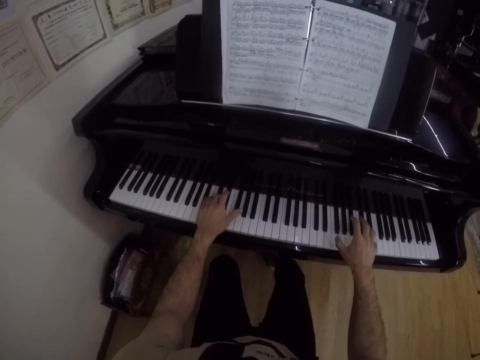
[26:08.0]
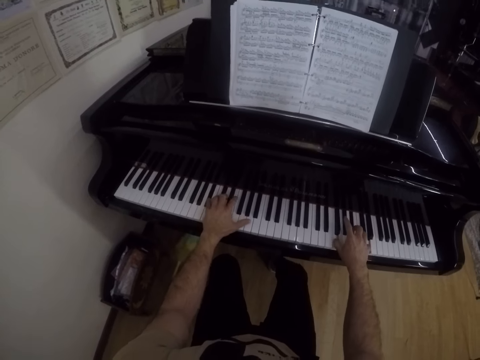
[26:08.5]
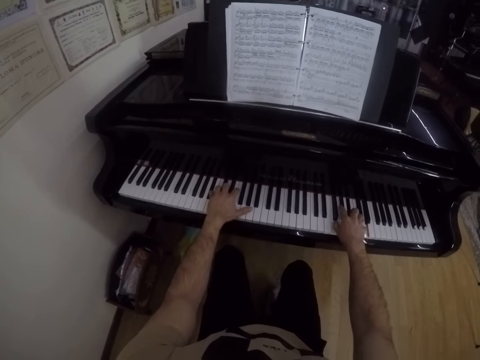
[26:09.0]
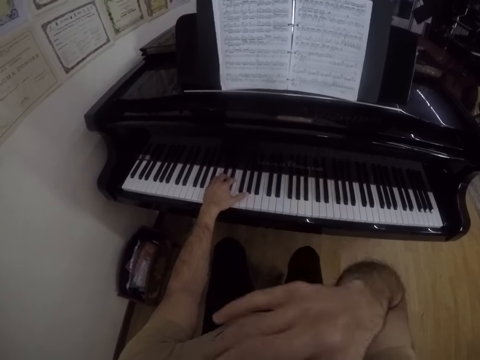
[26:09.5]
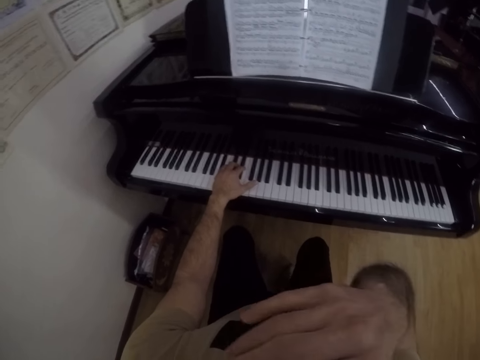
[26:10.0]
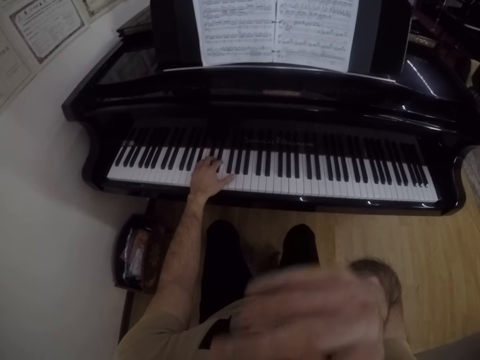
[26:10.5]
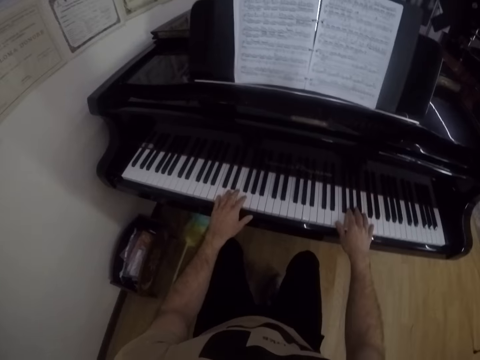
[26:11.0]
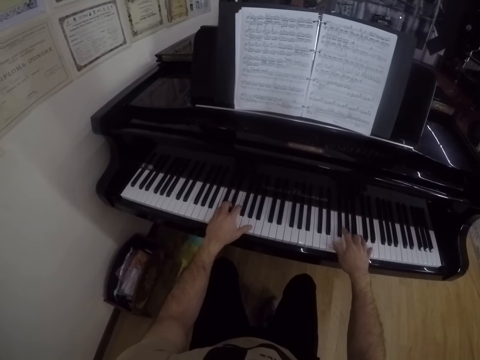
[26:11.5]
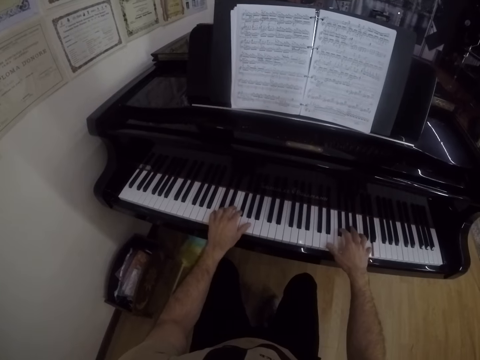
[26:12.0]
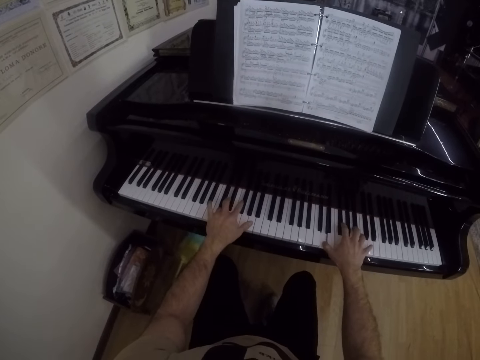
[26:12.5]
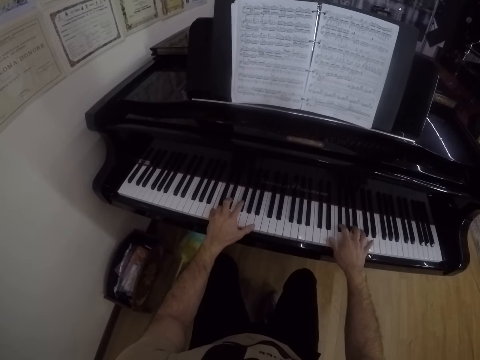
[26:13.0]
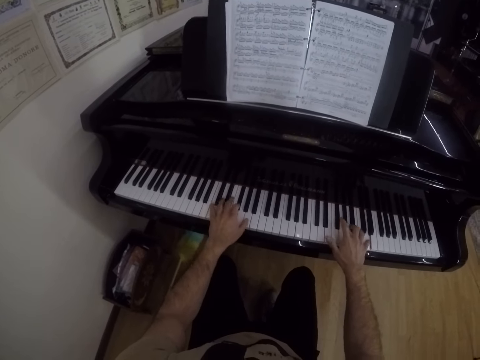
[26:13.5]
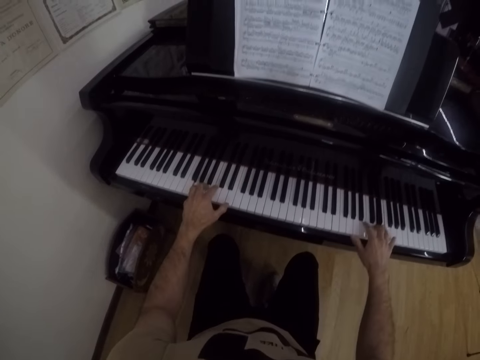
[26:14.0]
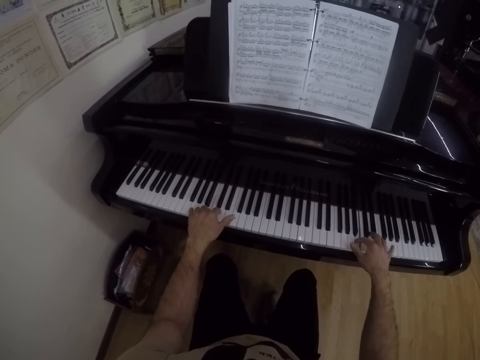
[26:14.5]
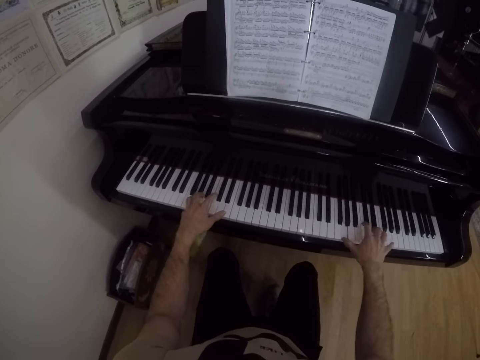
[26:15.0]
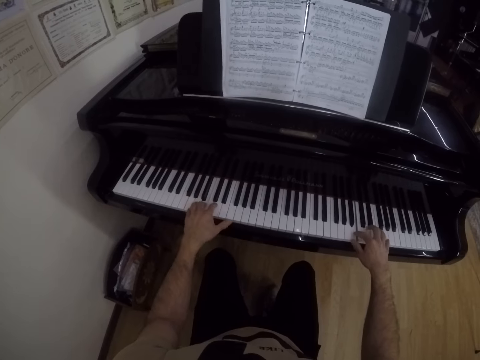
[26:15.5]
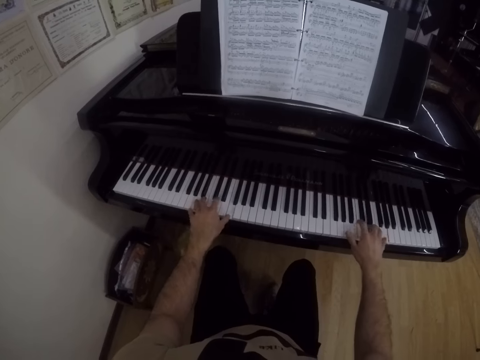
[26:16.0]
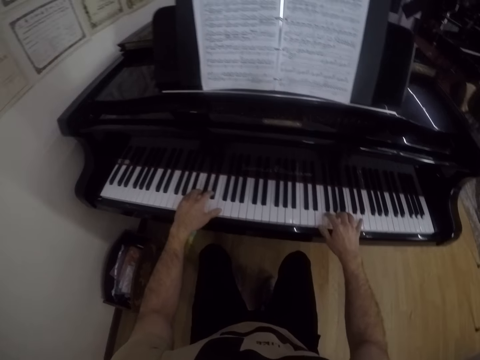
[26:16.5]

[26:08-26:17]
The camera wearer removes his right hand from the piano. He places his right hand on the piano. He plays the piano with both hands.

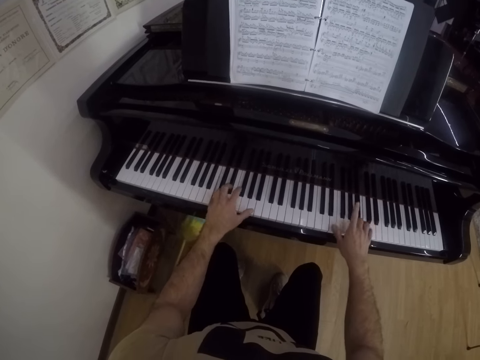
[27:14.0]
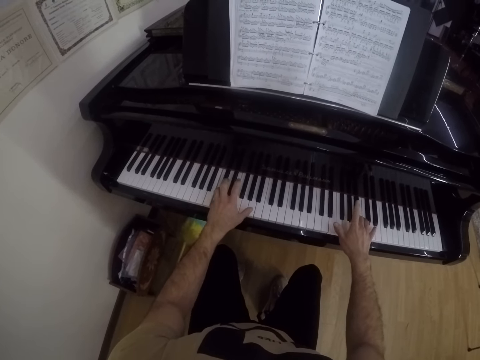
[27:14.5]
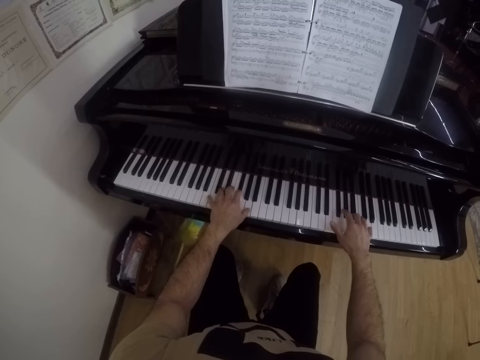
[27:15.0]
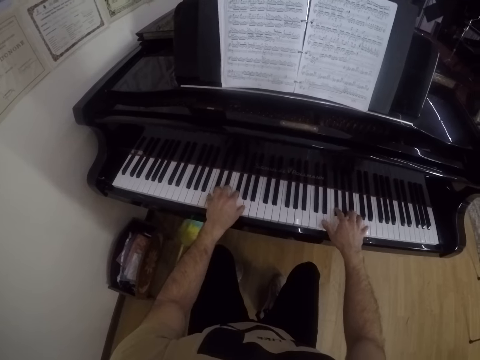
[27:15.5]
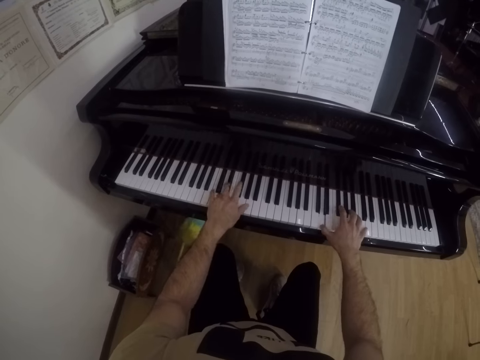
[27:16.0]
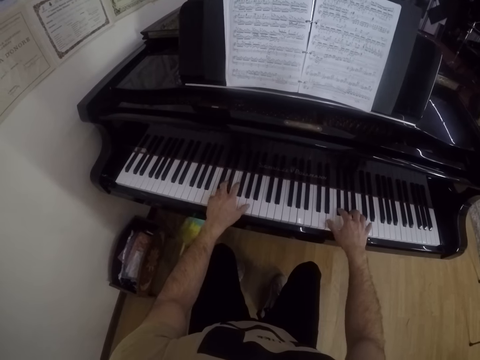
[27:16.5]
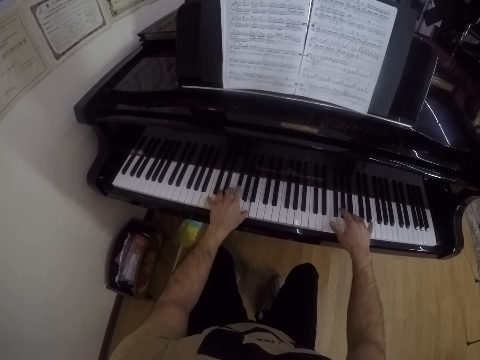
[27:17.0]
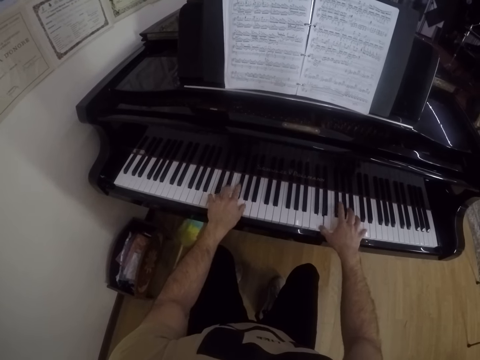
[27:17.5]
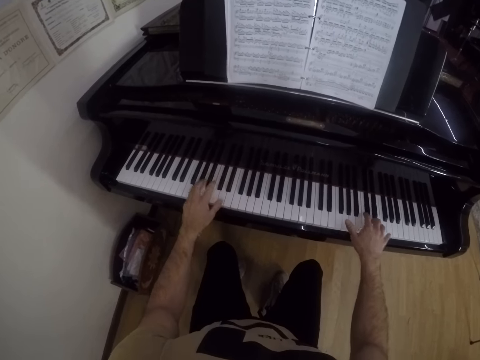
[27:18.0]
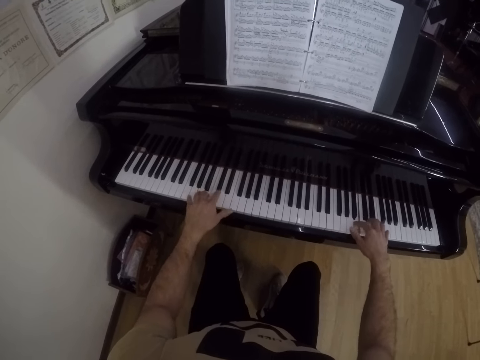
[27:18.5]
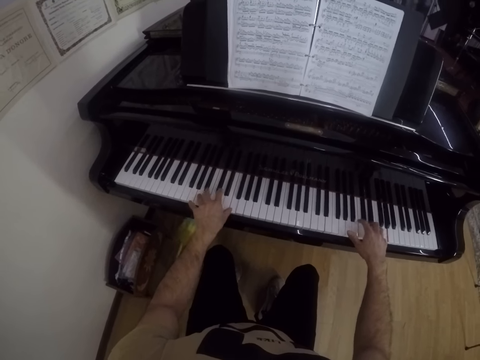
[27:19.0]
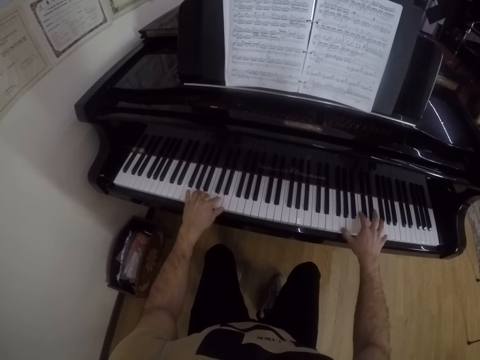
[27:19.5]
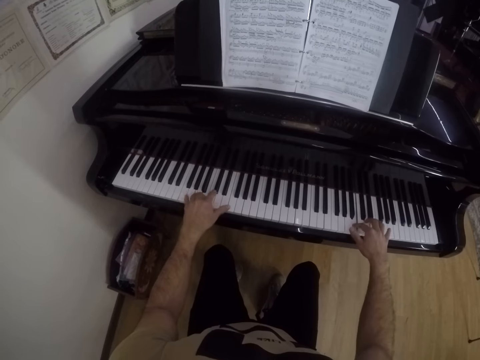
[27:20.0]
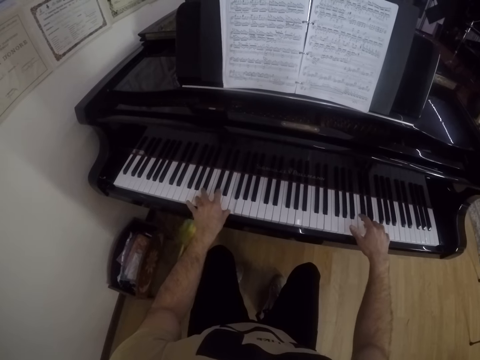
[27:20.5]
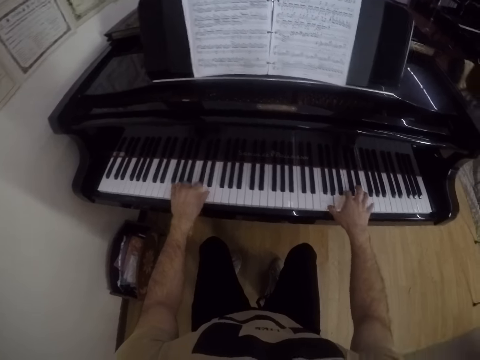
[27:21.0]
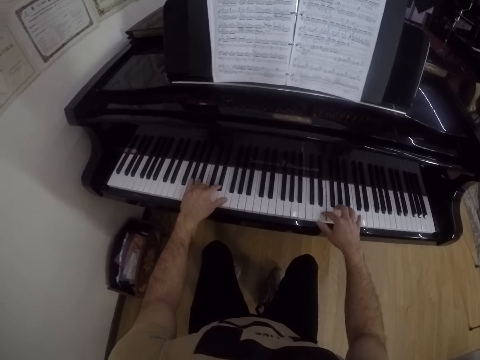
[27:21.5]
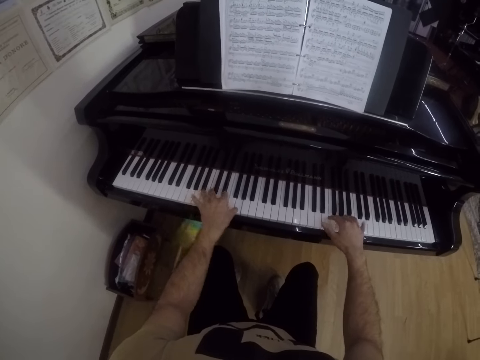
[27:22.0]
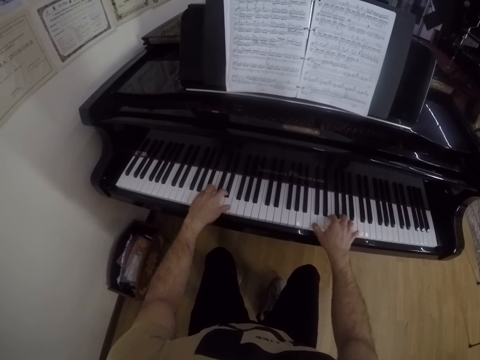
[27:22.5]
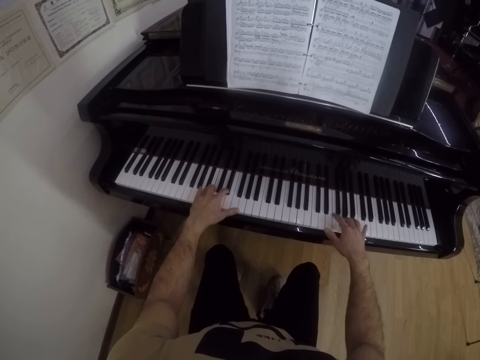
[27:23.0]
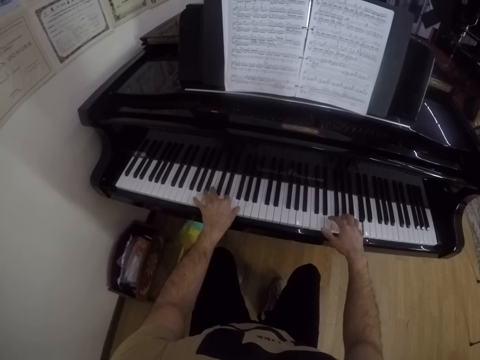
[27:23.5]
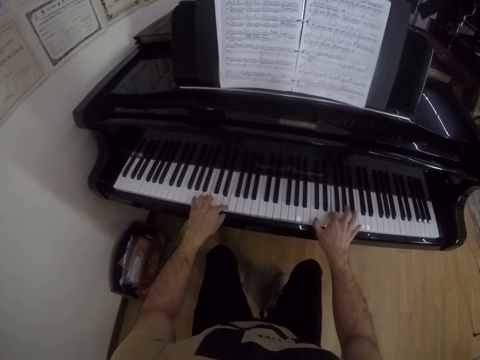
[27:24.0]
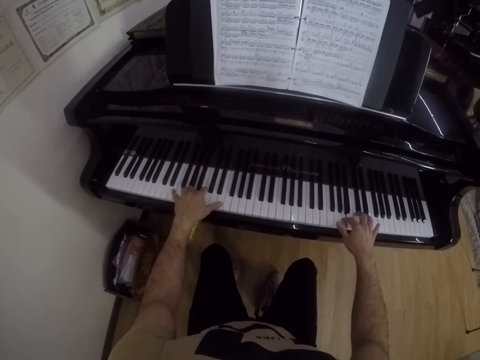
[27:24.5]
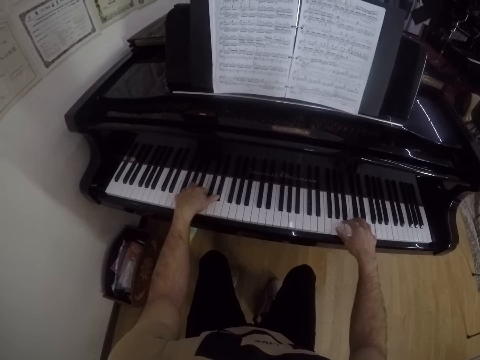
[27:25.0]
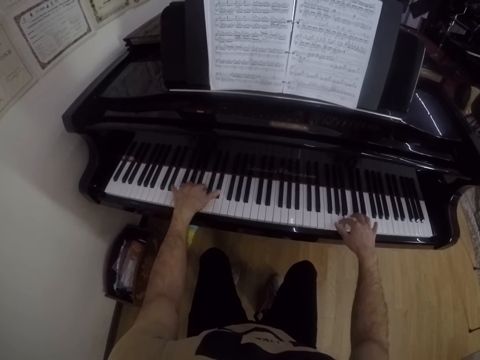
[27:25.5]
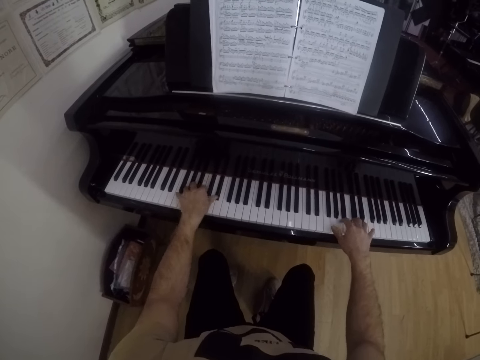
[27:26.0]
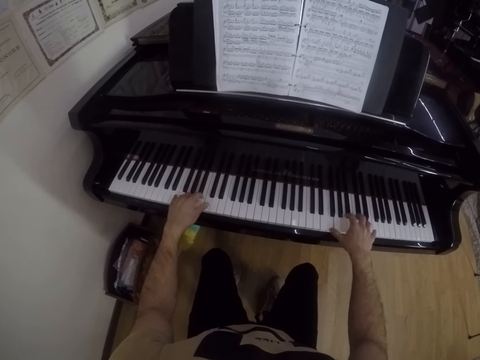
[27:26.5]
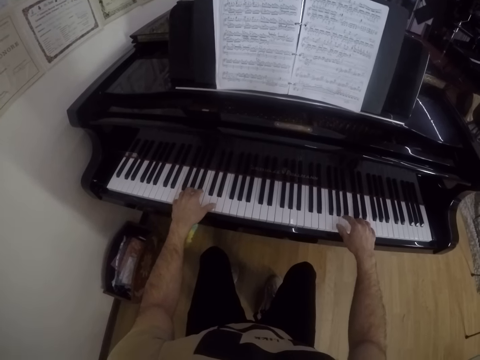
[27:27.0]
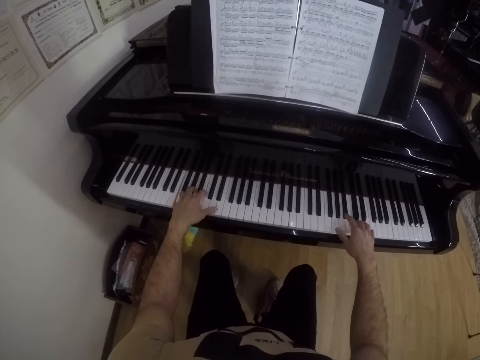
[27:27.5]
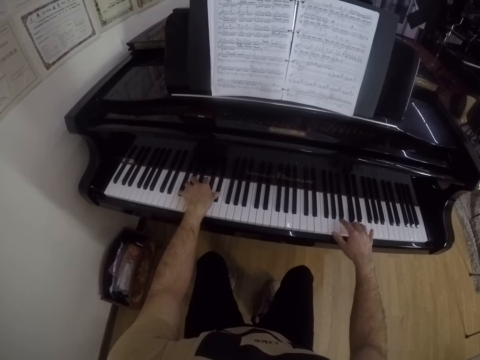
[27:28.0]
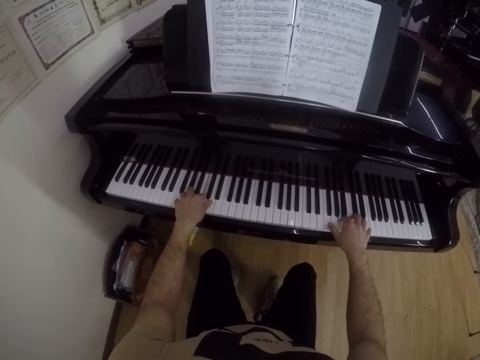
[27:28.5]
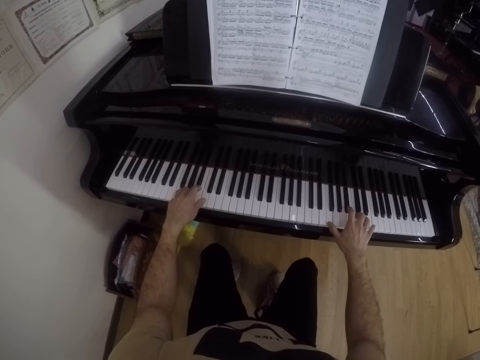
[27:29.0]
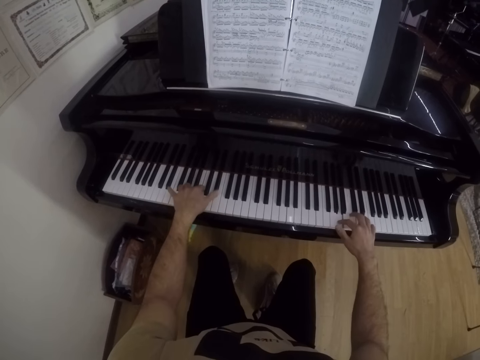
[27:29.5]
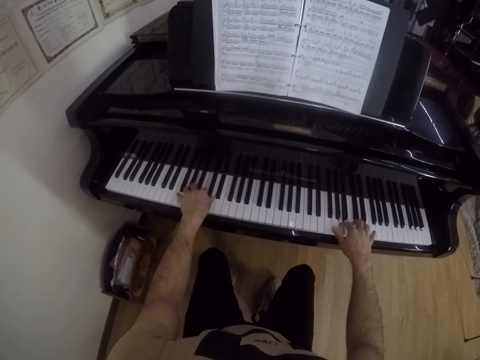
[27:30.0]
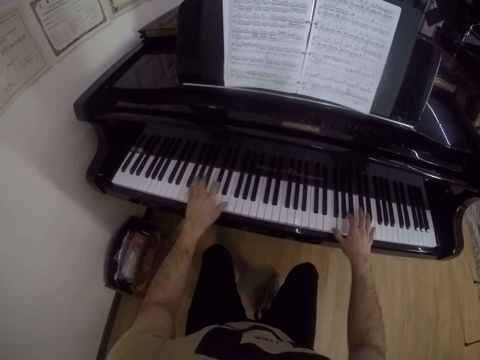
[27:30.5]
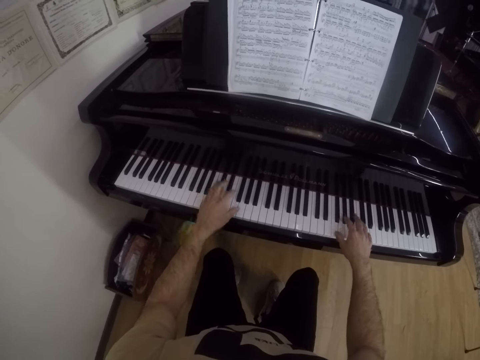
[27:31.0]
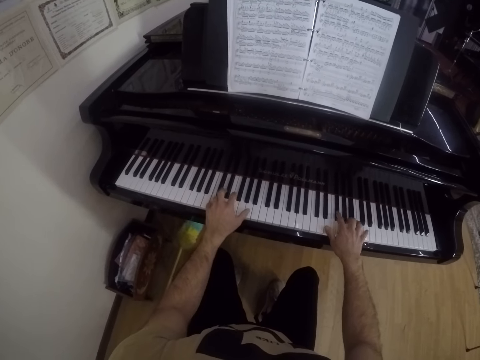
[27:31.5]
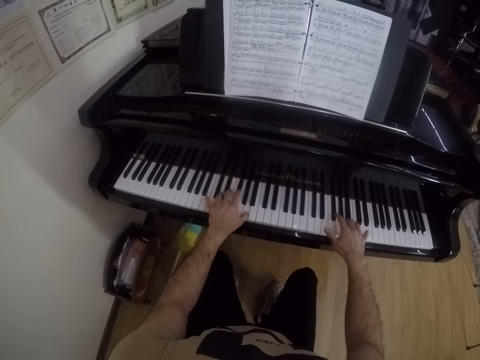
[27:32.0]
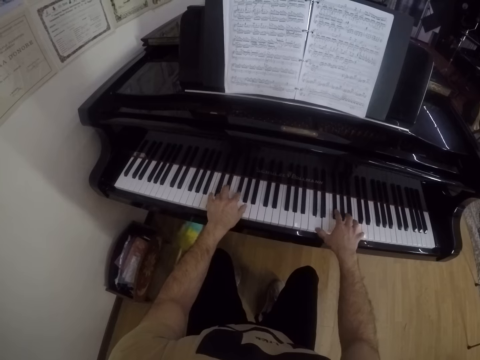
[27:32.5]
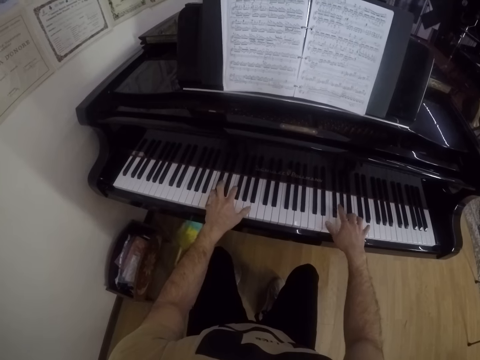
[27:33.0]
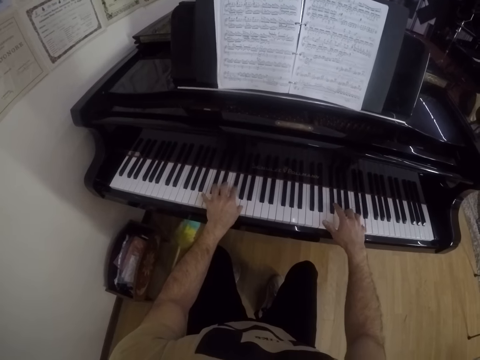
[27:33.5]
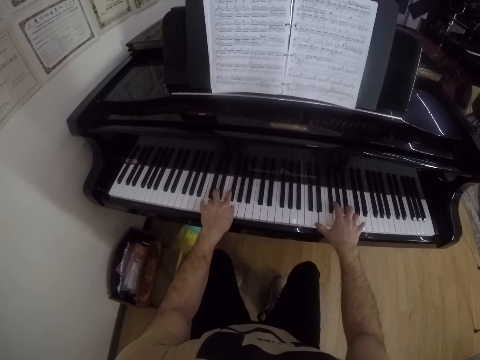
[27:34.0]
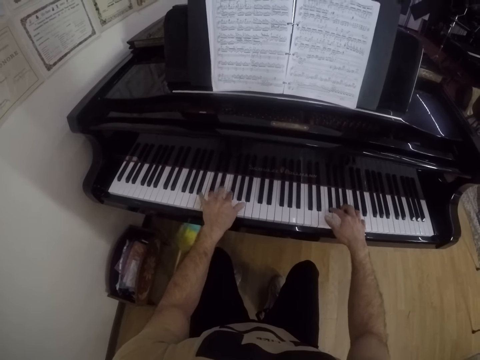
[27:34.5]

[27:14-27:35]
The camera wearer plays the piano. They read the piano book. They play the piano. They read the piano book. They play the piano. They read the piano.
